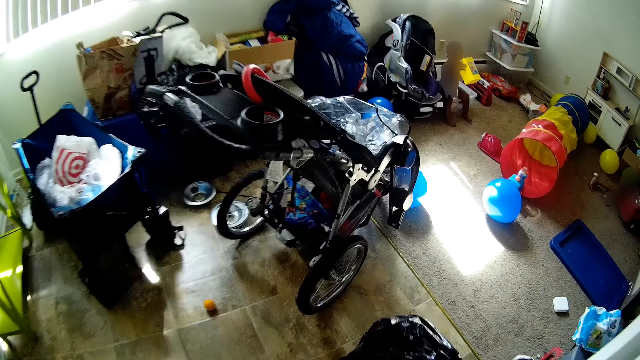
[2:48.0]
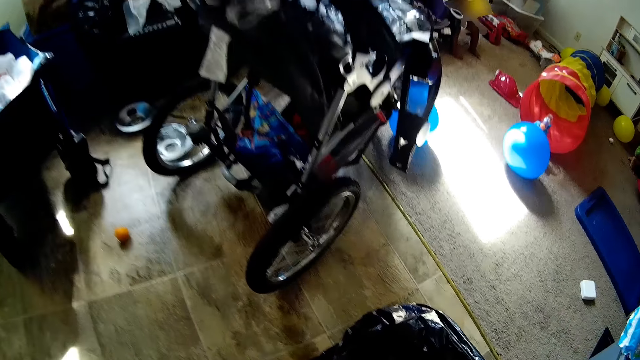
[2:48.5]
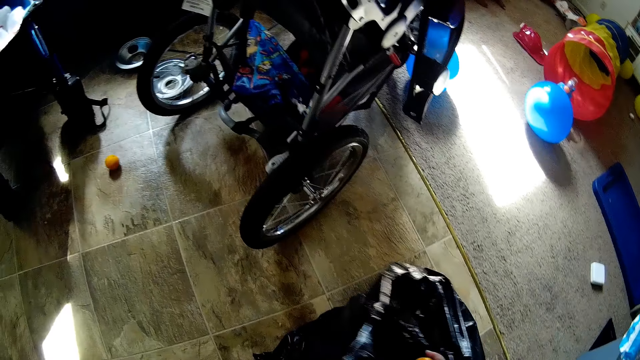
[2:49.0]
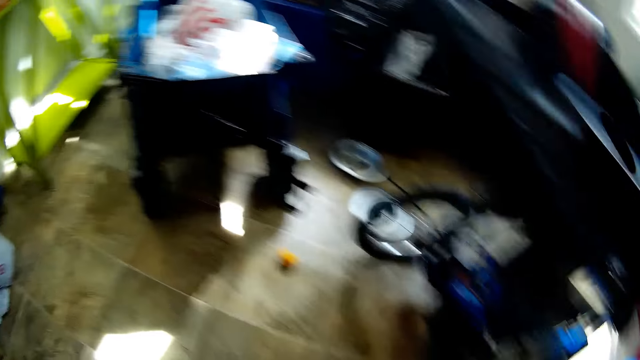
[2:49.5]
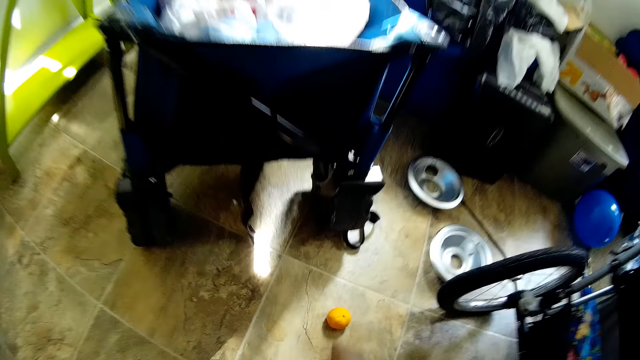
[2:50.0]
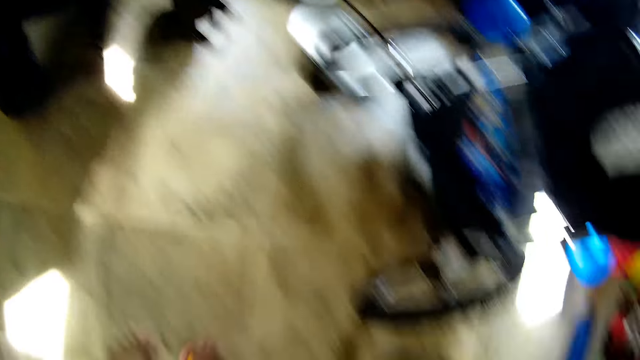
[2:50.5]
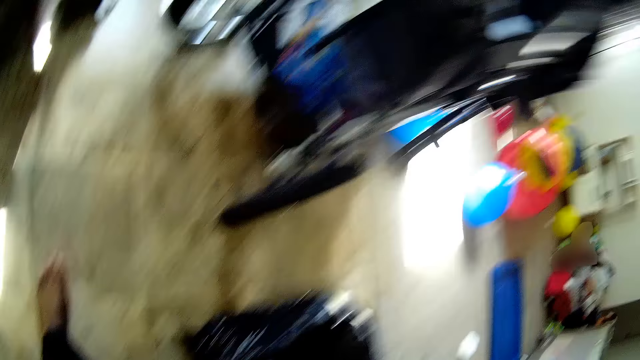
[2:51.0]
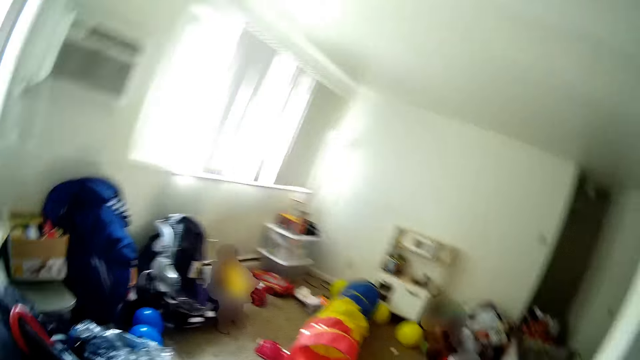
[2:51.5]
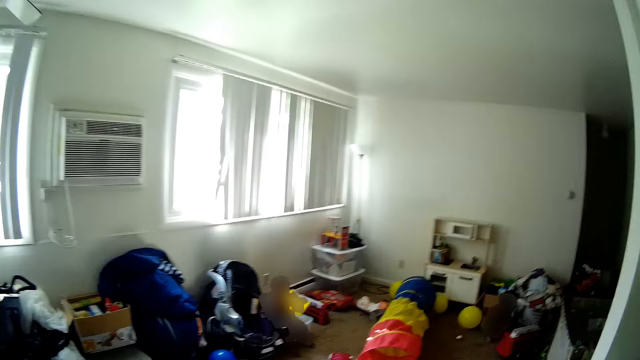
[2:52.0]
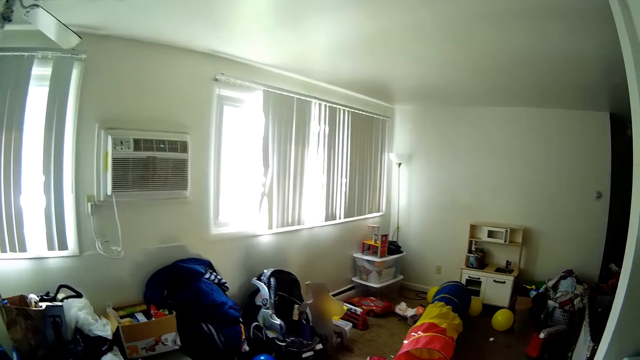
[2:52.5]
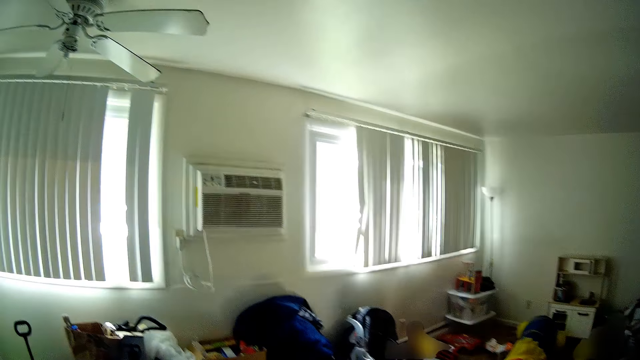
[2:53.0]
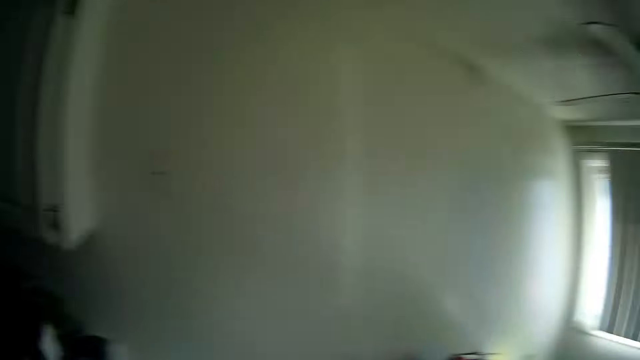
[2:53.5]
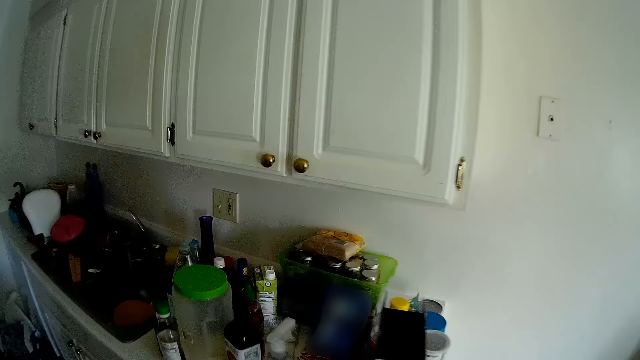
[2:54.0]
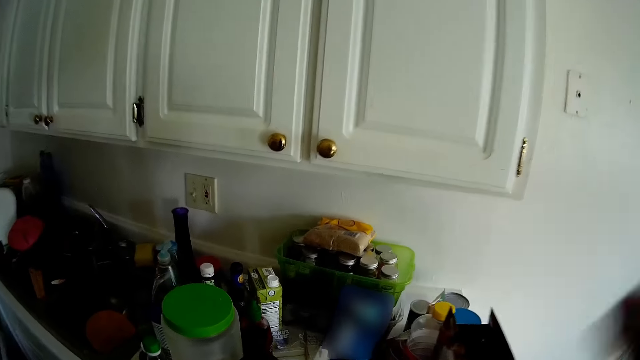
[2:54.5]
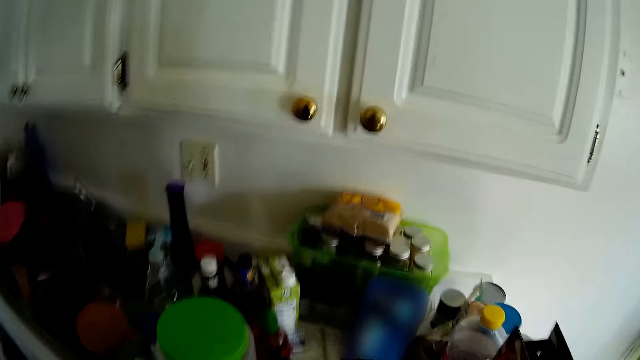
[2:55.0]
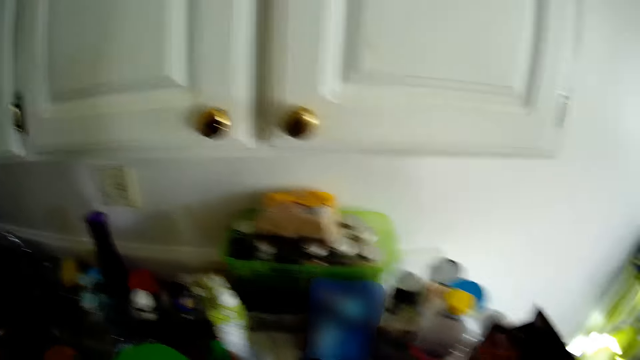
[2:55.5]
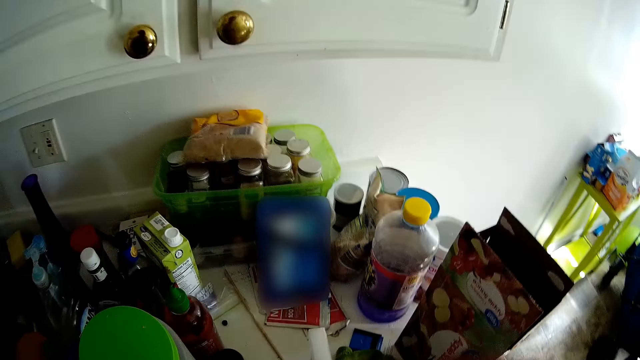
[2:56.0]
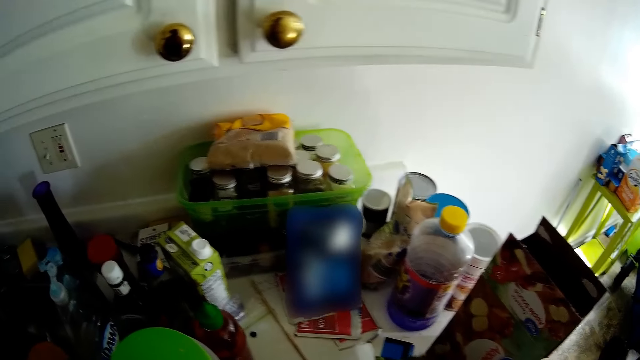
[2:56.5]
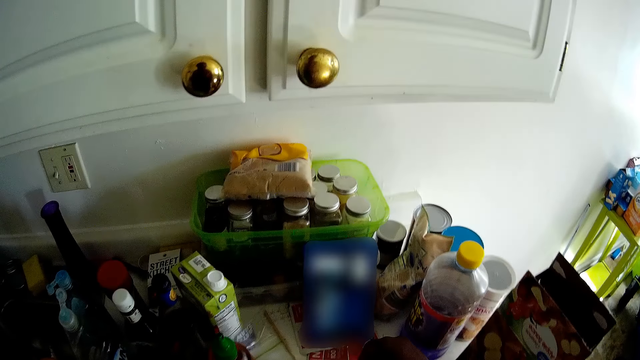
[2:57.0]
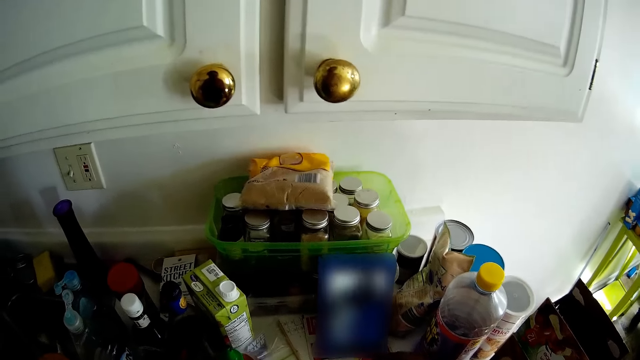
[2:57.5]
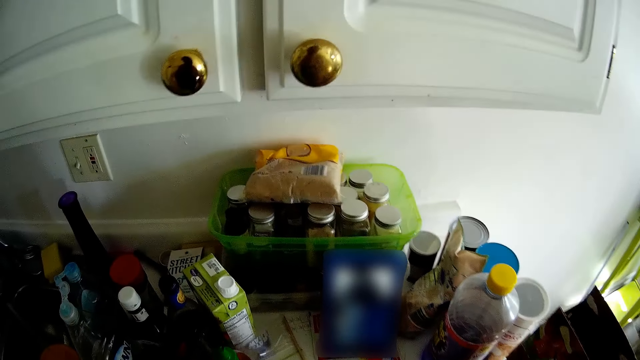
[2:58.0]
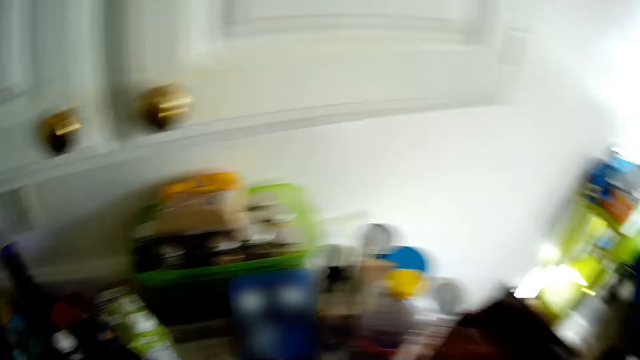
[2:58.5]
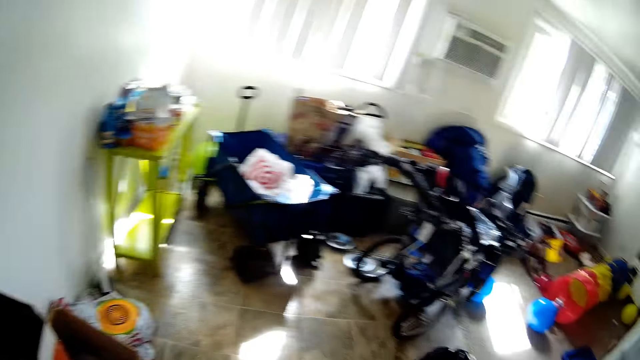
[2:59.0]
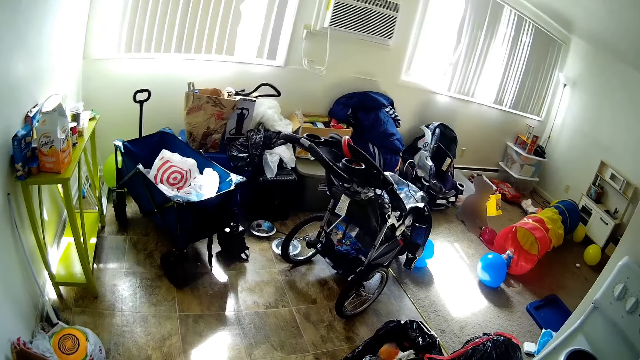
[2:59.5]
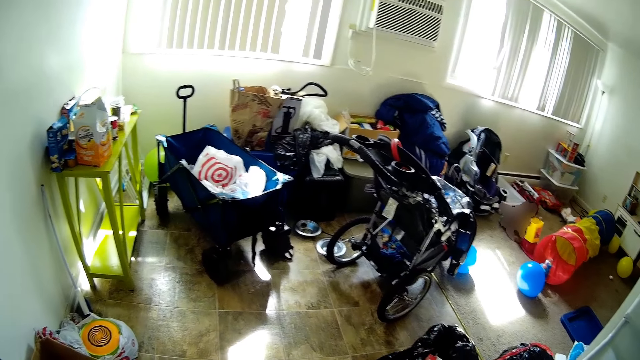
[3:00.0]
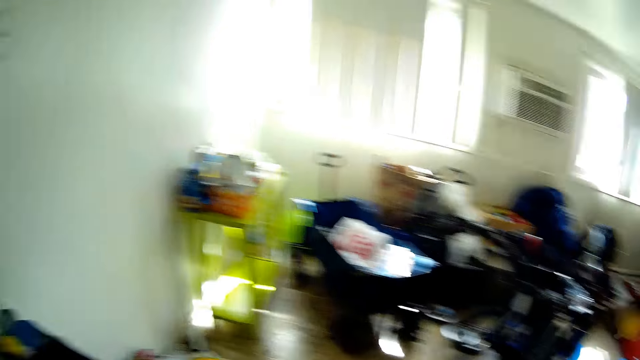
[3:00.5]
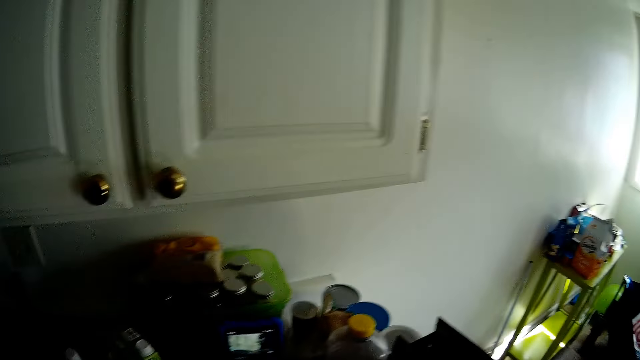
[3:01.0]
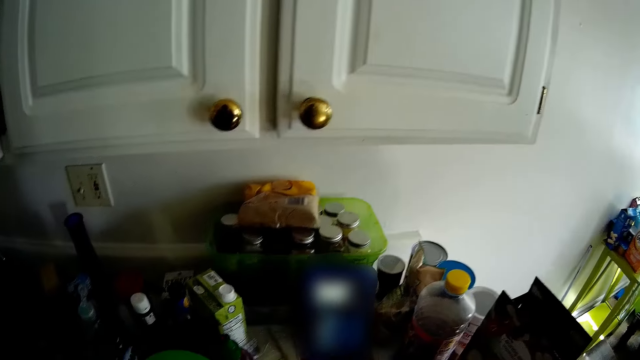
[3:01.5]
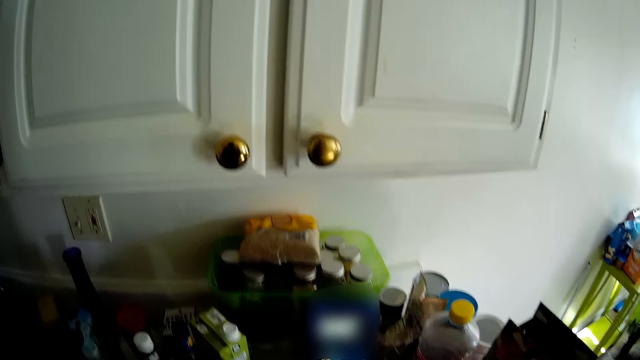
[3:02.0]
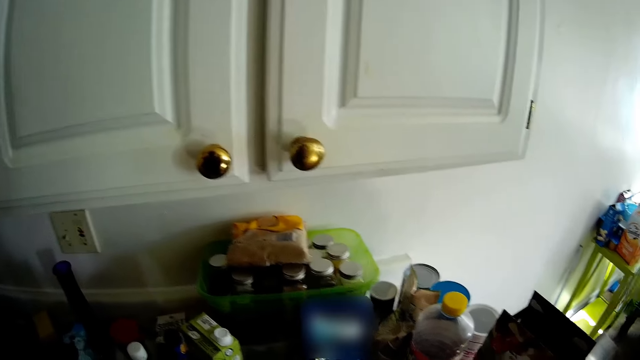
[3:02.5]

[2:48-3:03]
The camera wearer picks an orange or piece of paper from the floor with her right hand. She looks around the house. She looks at the phone. She uses her phone. She looks around the house.

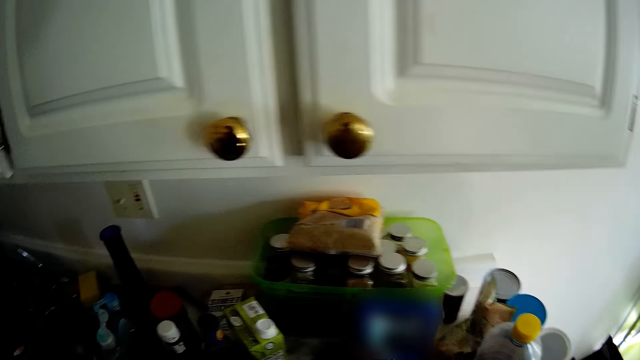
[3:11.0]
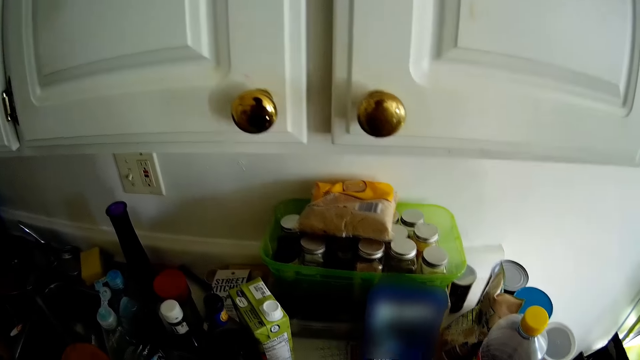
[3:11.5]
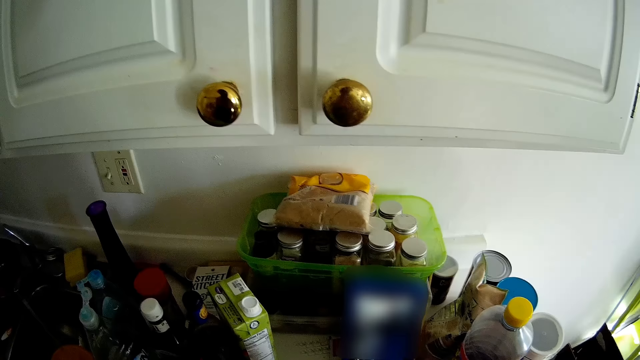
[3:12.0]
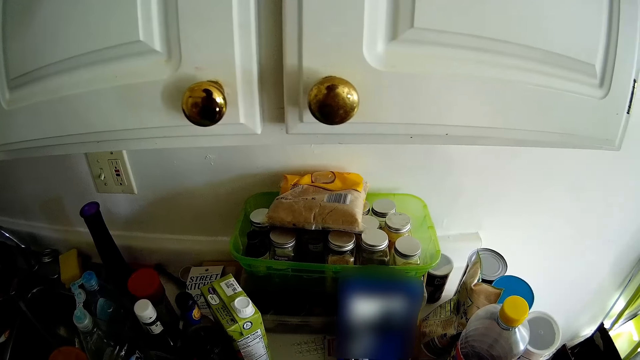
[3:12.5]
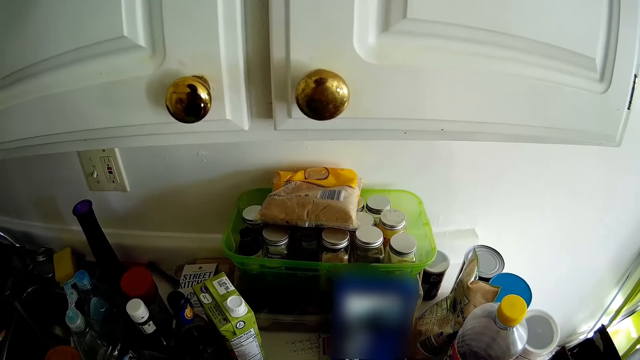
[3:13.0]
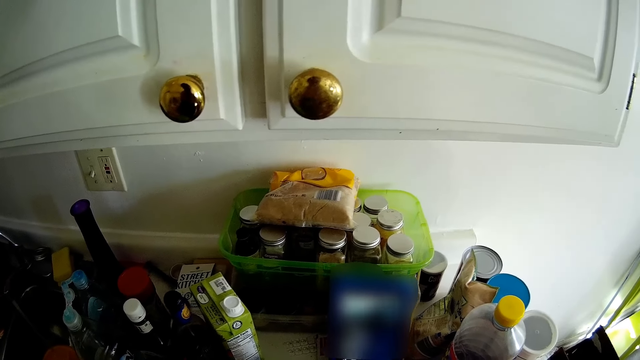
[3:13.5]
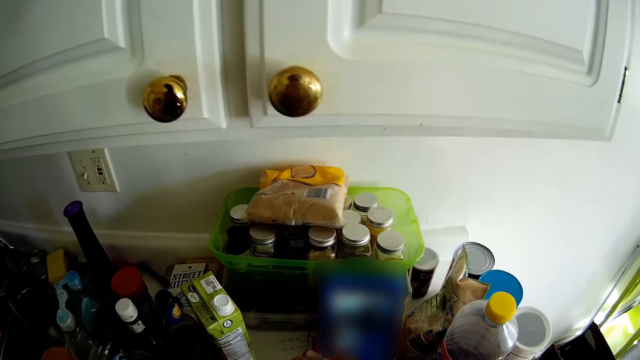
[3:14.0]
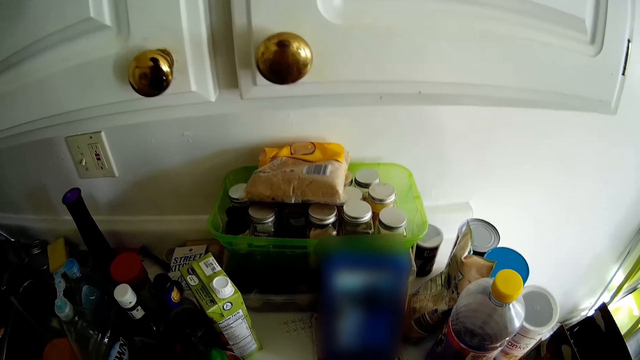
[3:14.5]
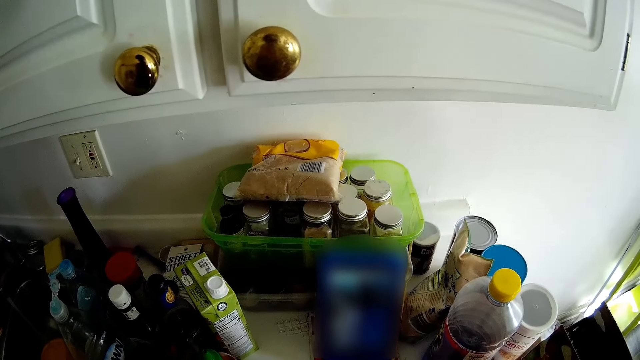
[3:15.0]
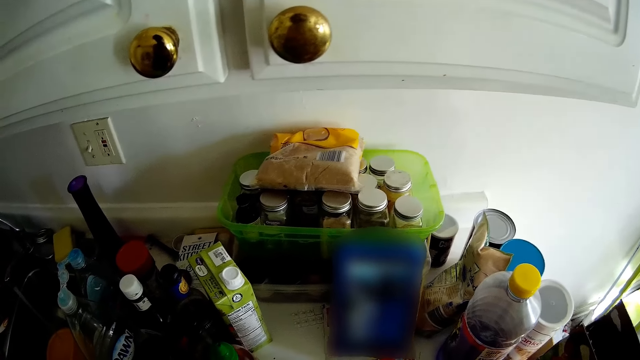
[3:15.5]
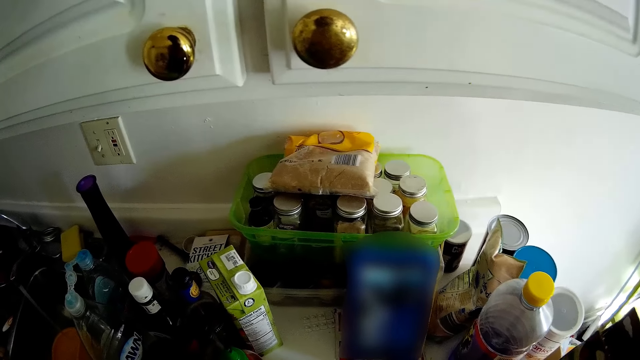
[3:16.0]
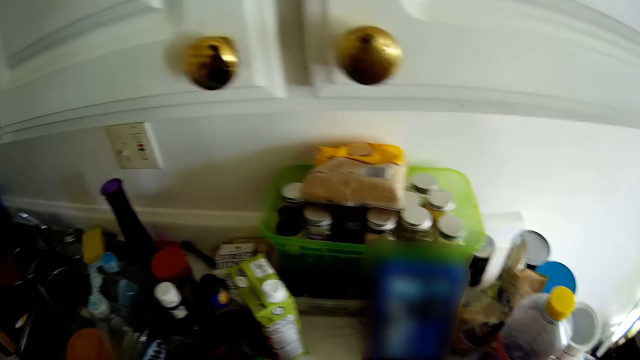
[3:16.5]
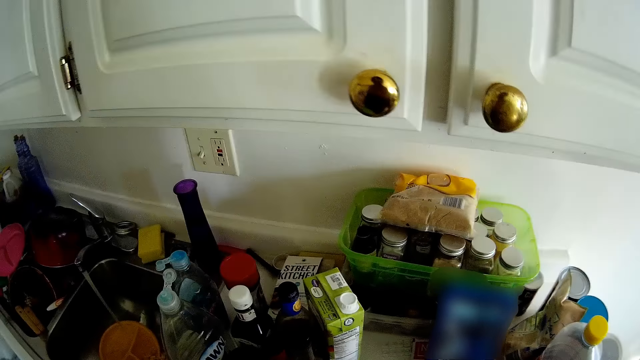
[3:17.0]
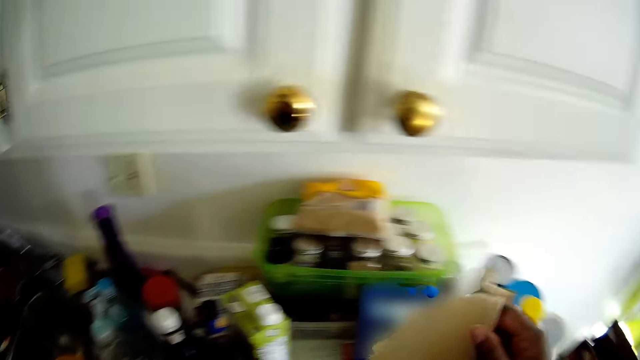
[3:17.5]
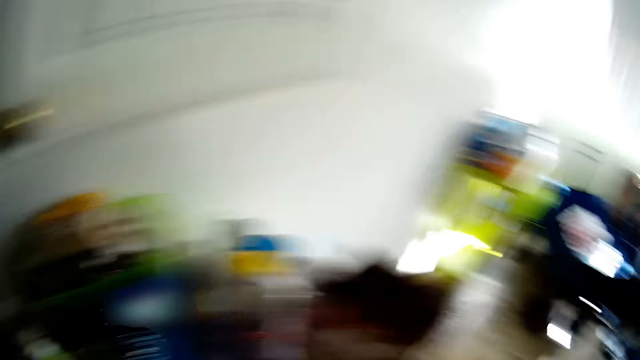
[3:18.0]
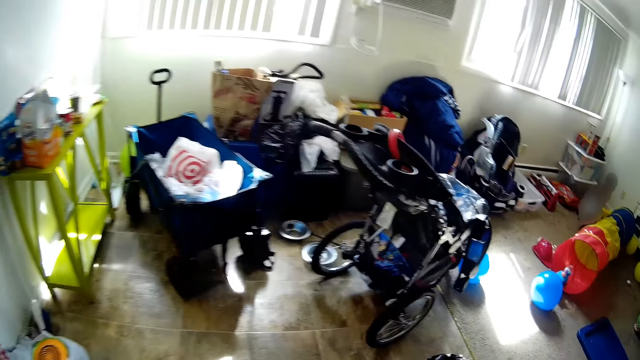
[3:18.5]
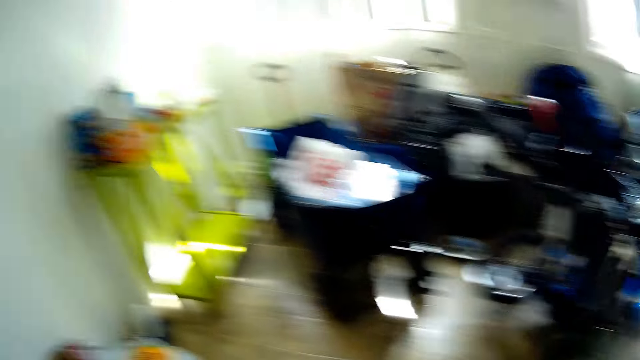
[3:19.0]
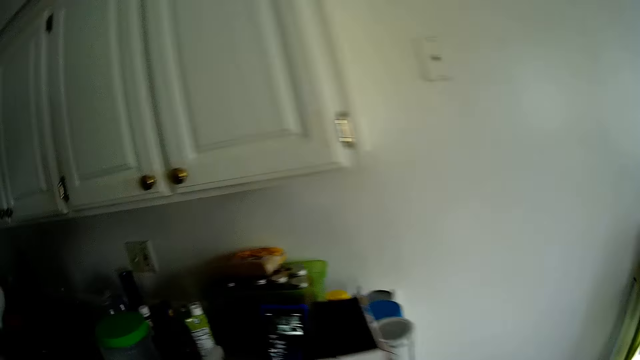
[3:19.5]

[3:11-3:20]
The camera wearer uses their phone. They fix something.
